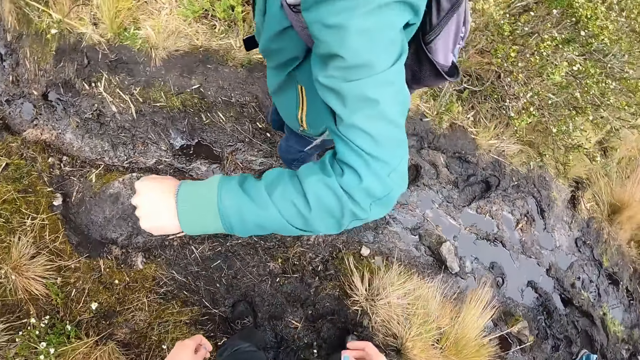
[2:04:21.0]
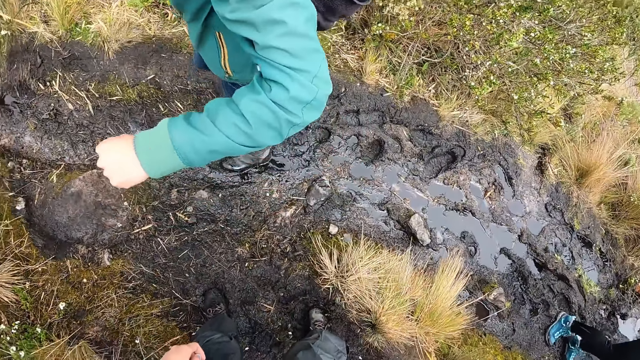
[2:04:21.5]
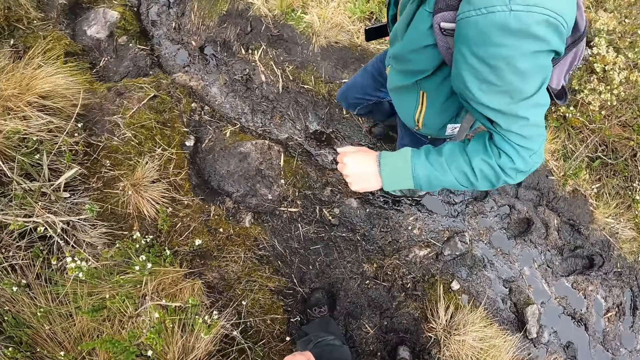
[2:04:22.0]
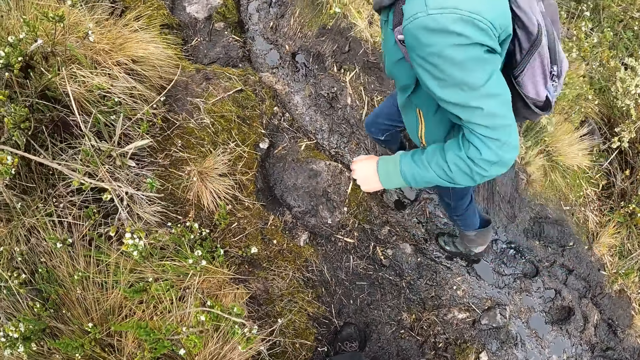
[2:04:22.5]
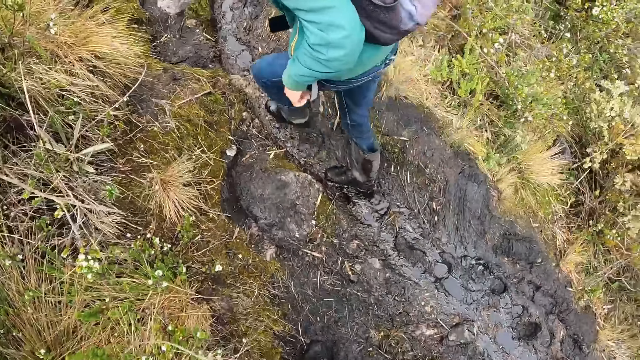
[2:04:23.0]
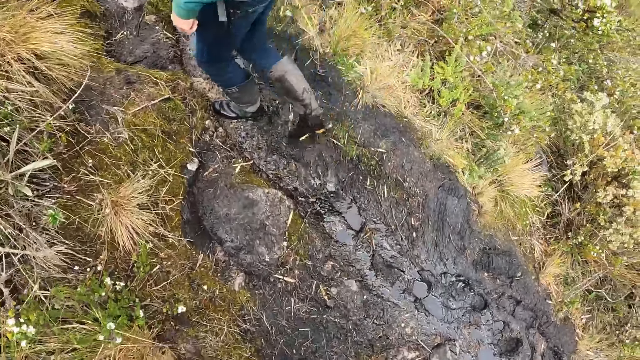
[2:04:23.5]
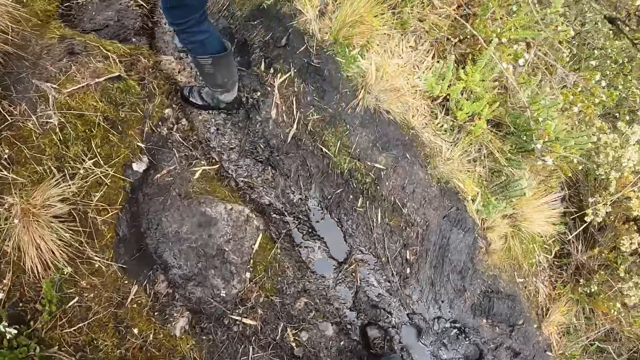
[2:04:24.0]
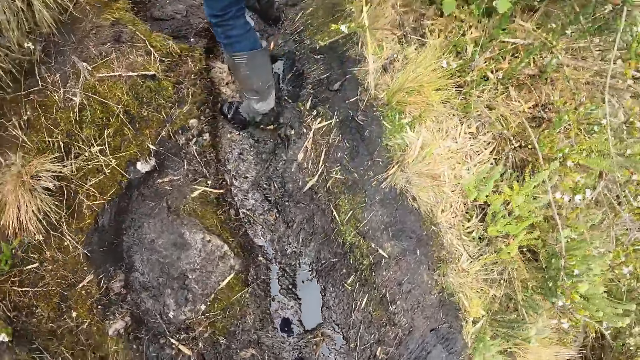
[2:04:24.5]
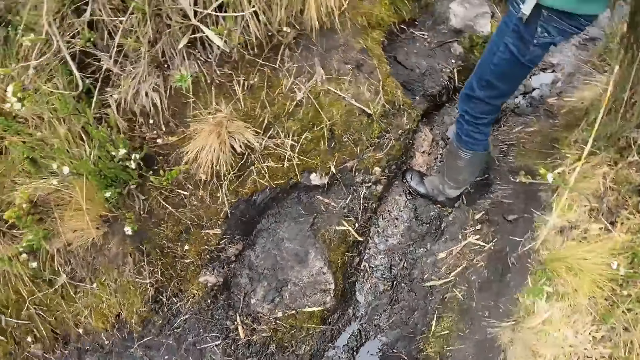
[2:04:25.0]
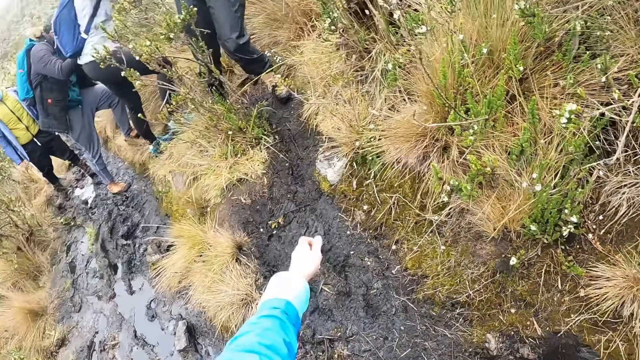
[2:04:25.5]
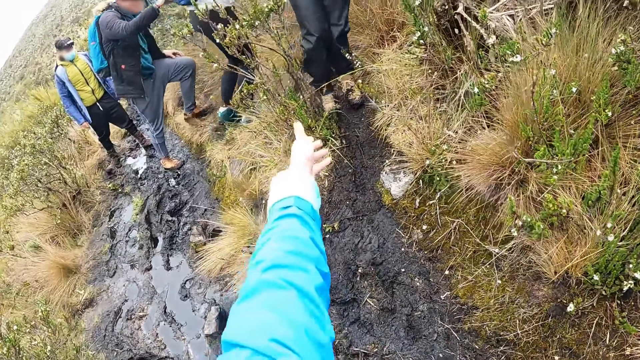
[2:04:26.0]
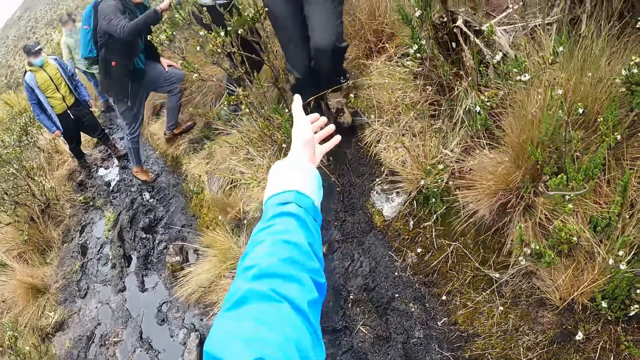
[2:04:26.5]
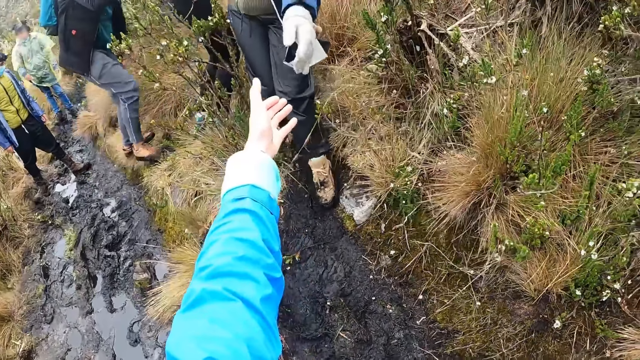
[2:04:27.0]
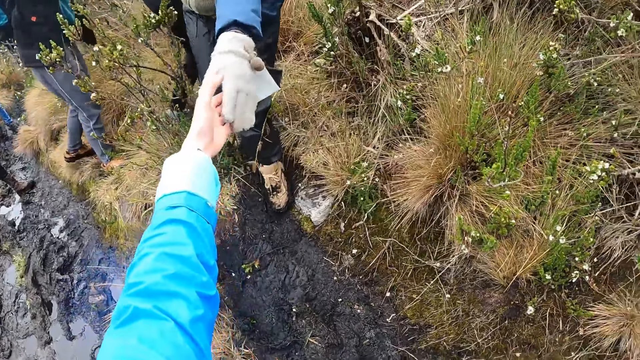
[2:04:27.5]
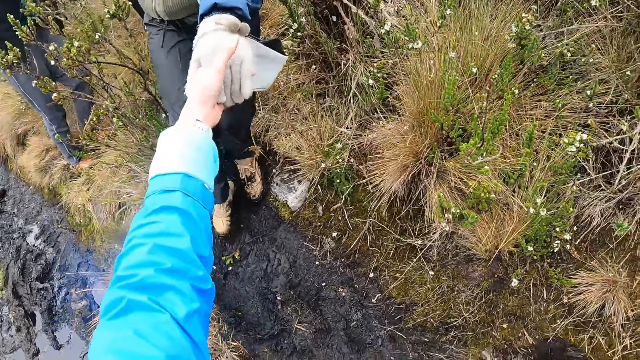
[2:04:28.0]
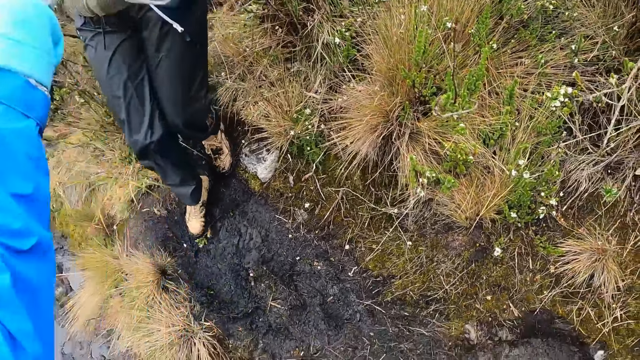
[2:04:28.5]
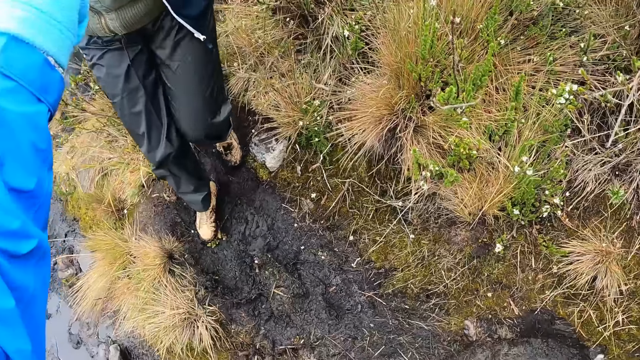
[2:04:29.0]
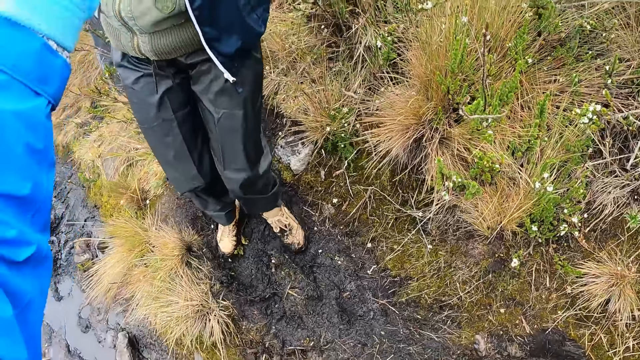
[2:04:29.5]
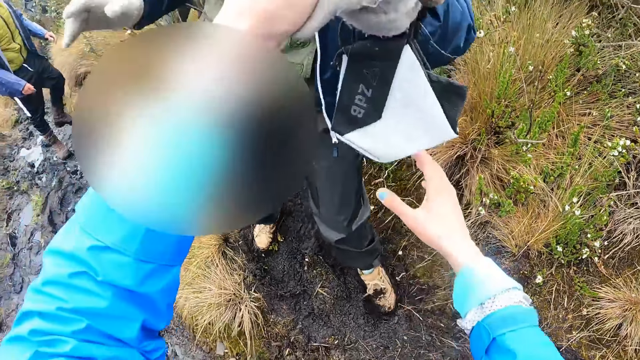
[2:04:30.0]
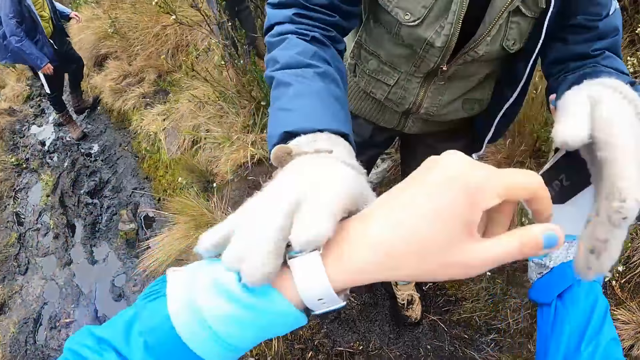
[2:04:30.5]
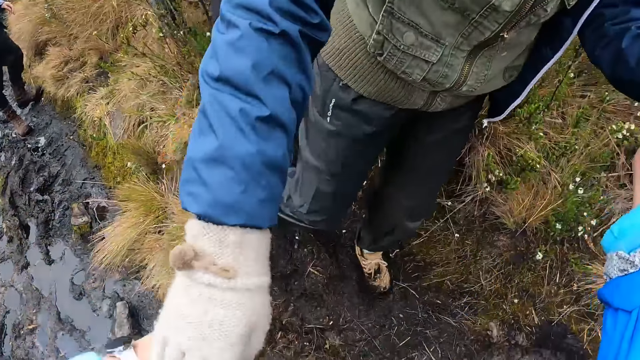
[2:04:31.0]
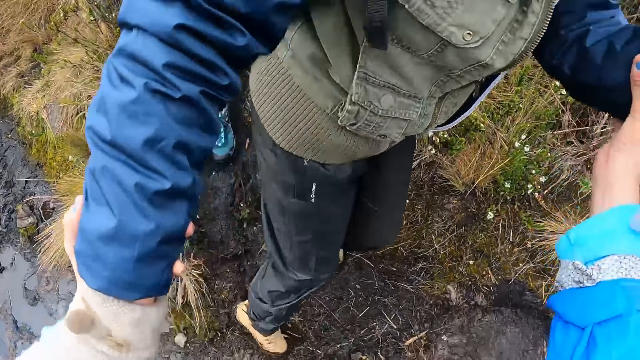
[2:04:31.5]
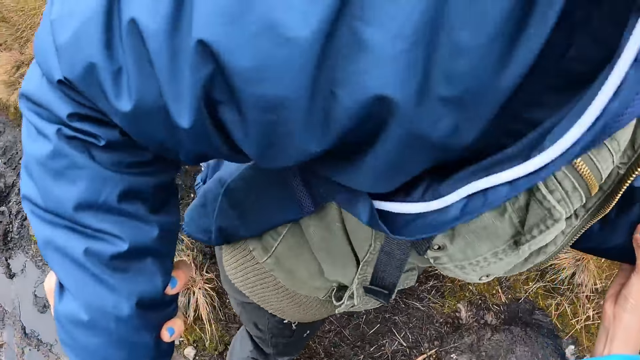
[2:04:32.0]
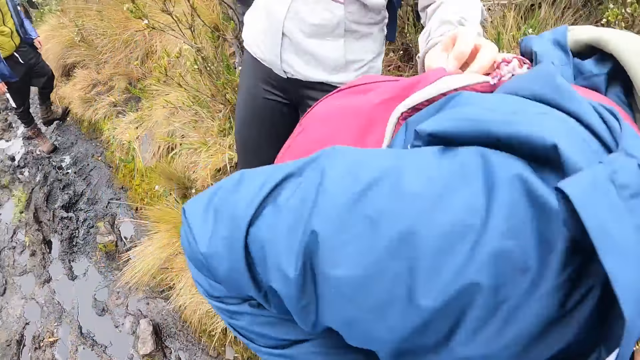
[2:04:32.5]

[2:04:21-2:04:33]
The camera wearer holds a man's hand. They hold the hands of another man.

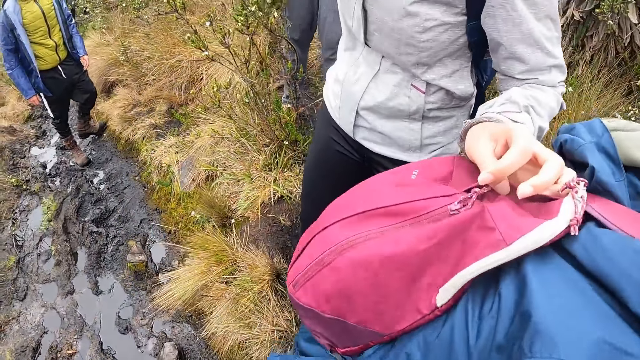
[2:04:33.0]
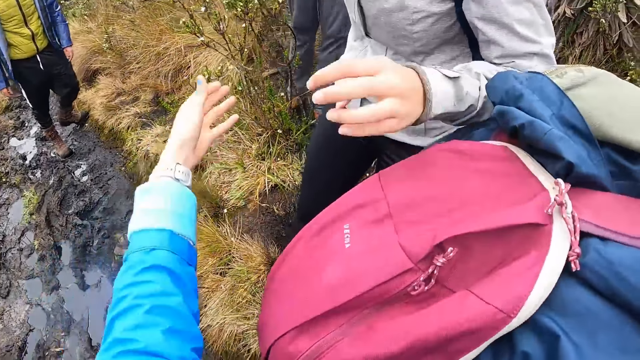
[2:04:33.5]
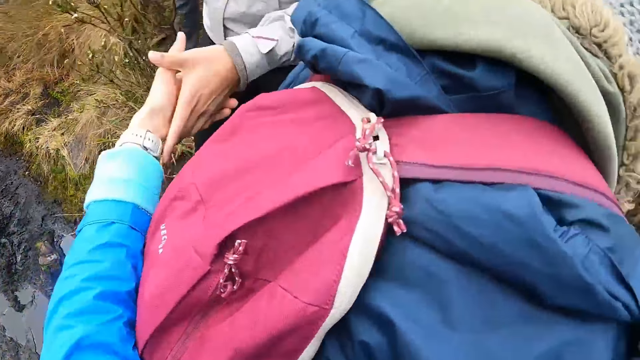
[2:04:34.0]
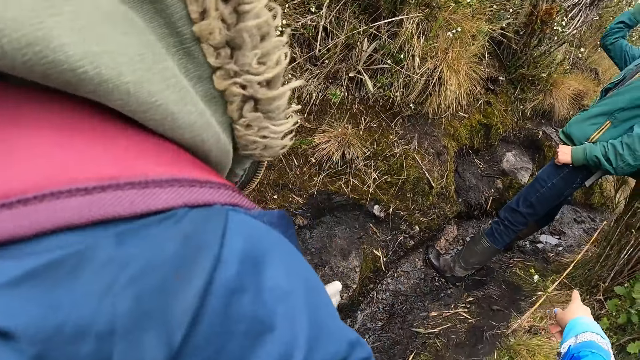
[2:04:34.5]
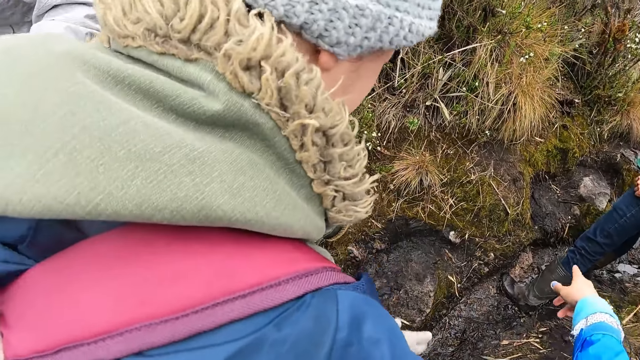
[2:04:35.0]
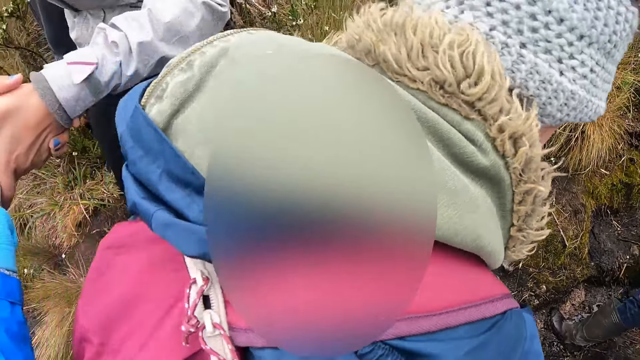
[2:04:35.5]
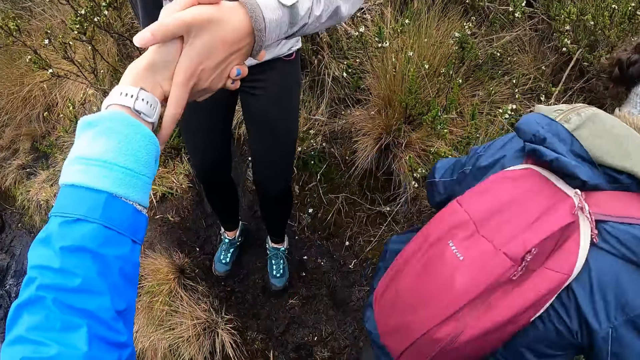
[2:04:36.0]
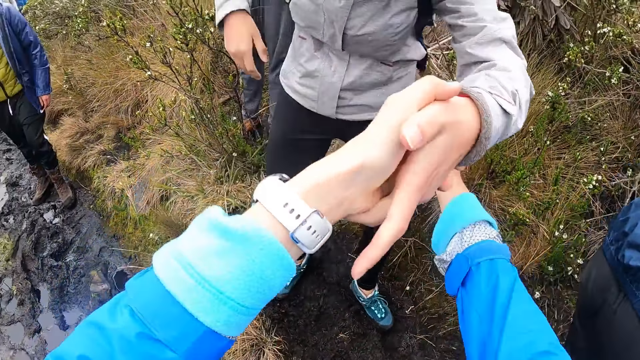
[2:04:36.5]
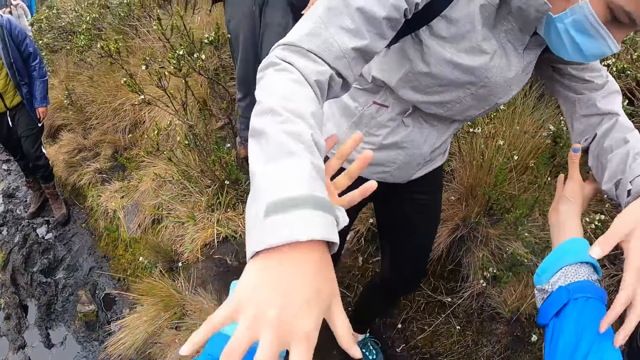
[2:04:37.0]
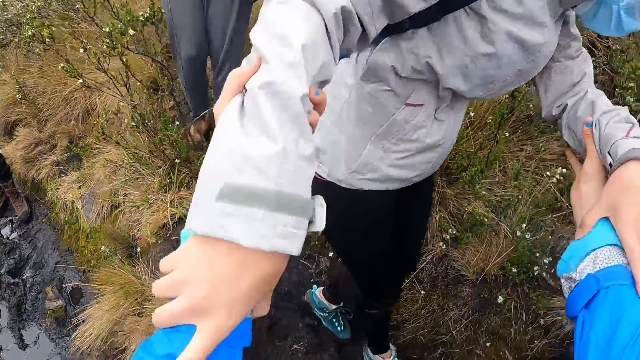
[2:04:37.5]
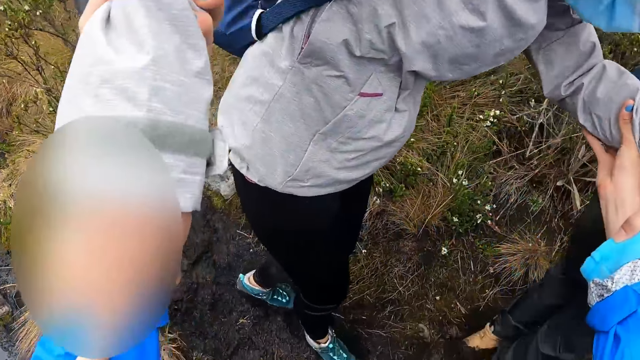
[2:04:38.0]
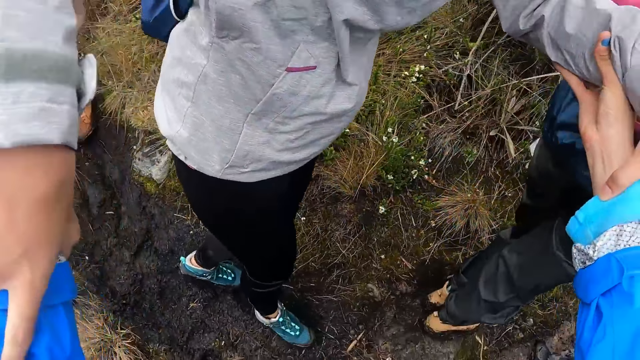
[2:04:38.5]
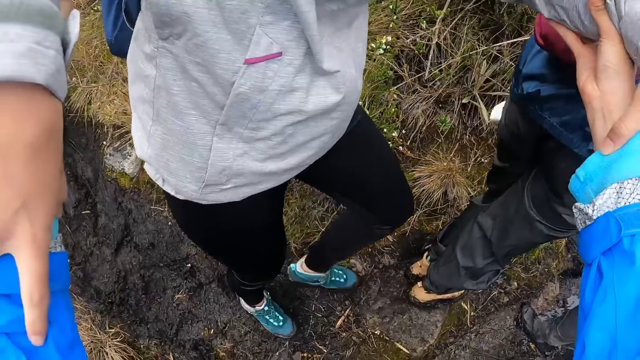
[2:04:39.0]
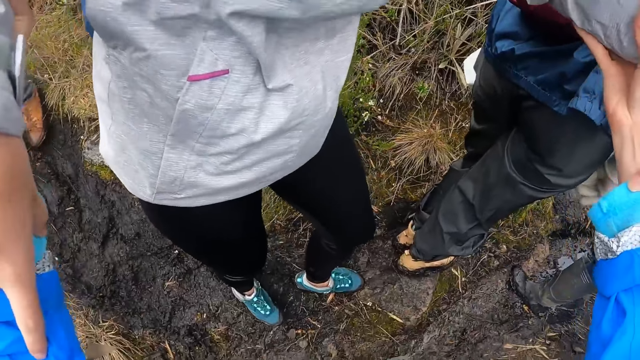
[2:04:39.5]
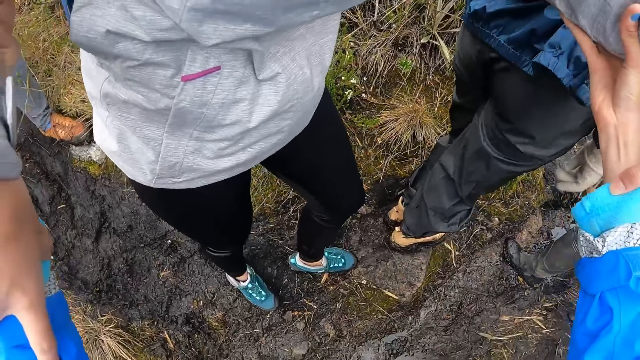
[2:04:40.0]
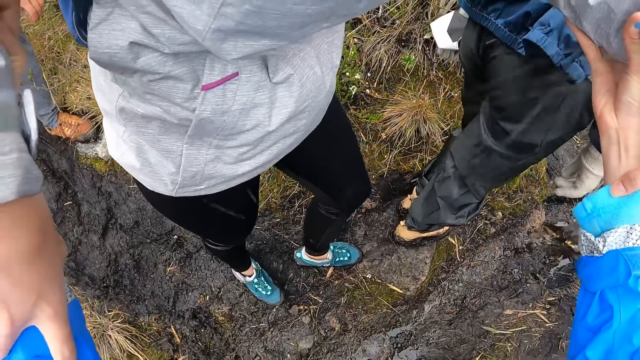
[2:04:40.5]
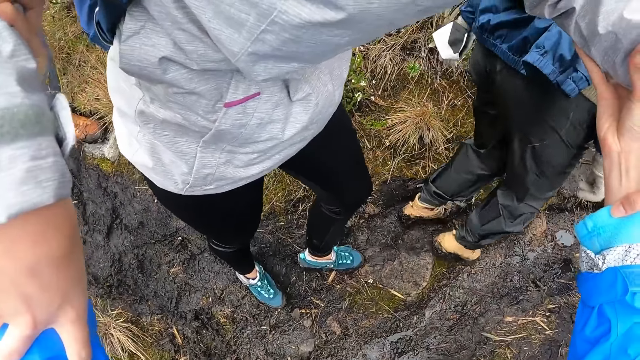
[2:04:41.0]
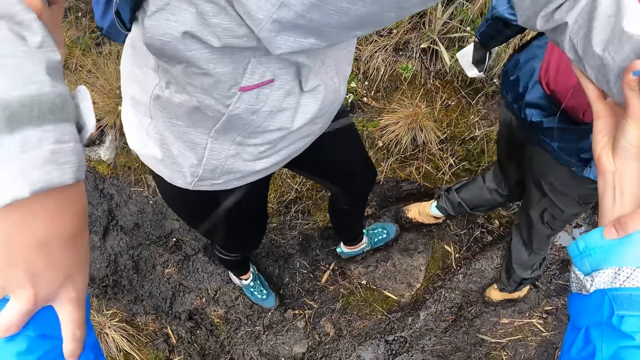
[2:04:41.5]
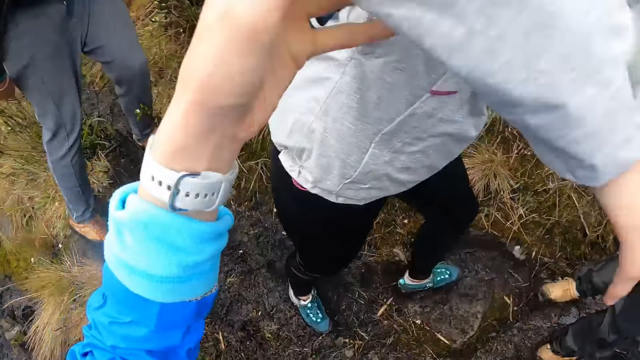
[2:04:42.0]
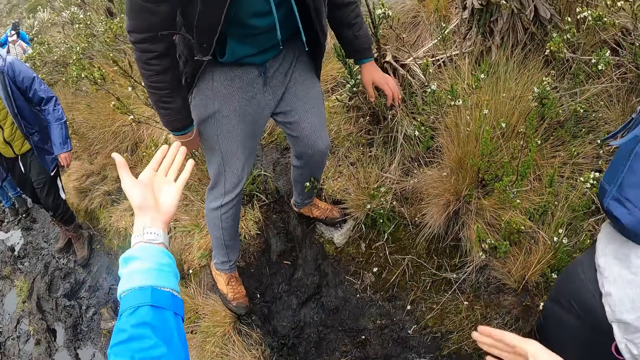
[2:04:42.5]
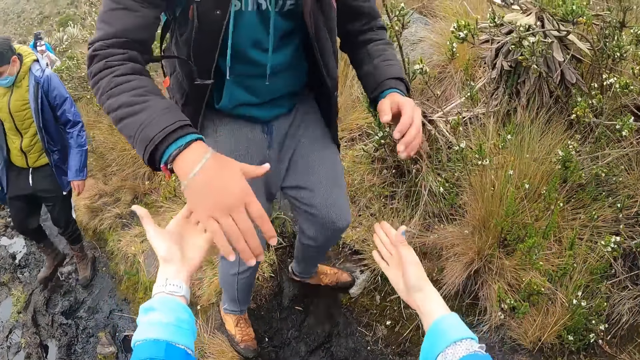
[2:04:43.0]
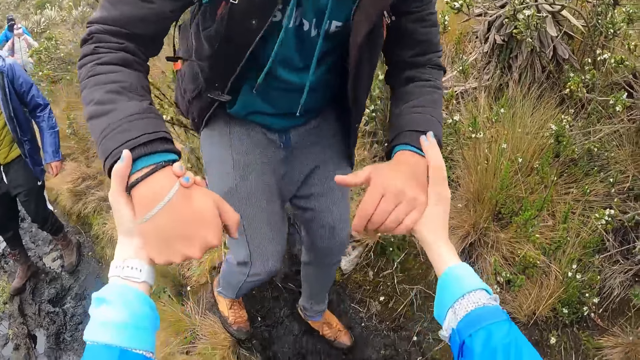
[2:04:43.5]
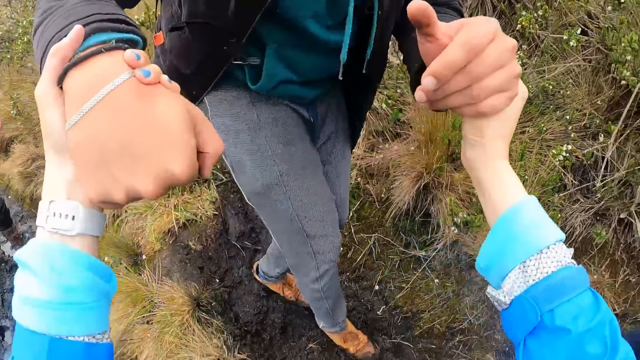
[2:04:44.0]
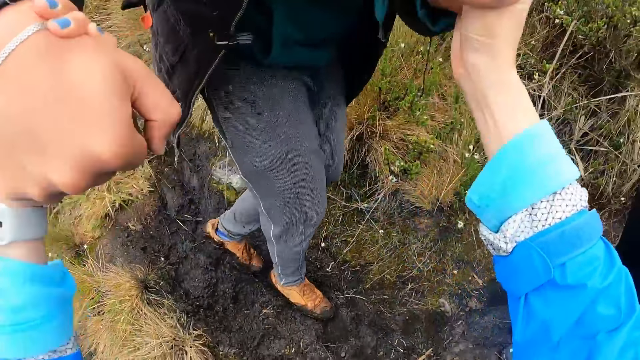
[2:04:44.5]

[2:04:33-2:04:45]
The camera wearer holds the hands of a man. They hold the hands of another man.
